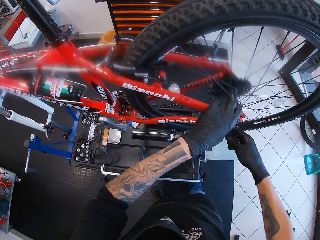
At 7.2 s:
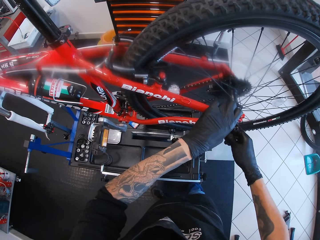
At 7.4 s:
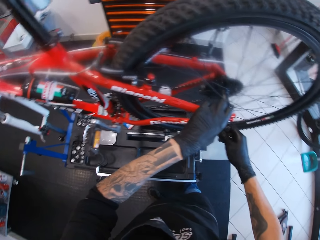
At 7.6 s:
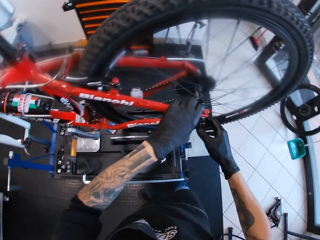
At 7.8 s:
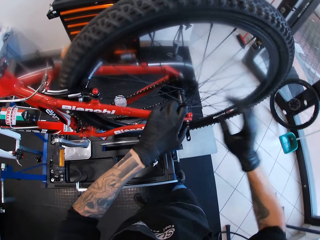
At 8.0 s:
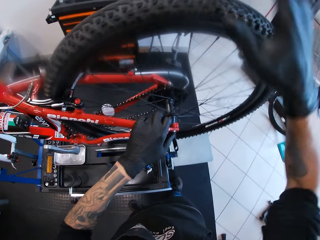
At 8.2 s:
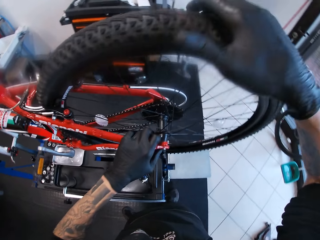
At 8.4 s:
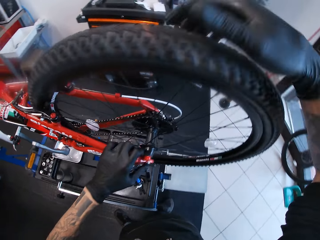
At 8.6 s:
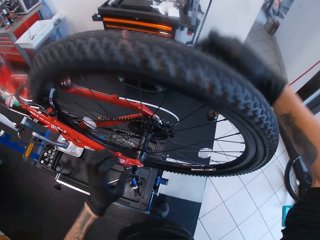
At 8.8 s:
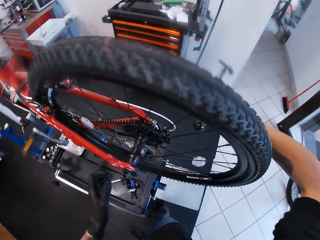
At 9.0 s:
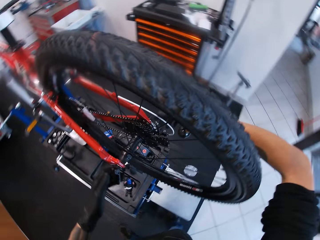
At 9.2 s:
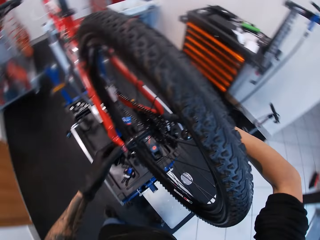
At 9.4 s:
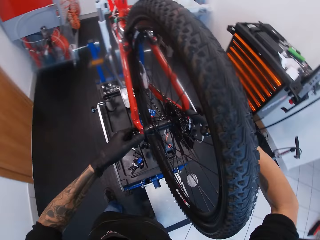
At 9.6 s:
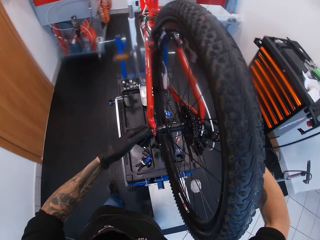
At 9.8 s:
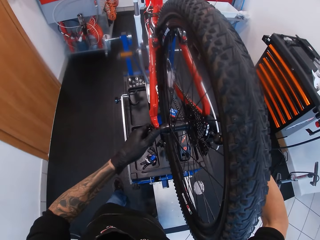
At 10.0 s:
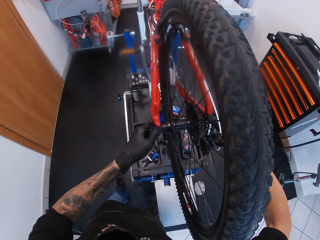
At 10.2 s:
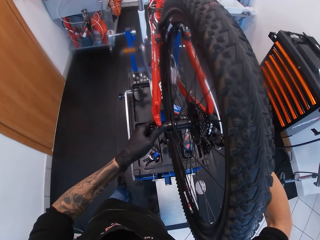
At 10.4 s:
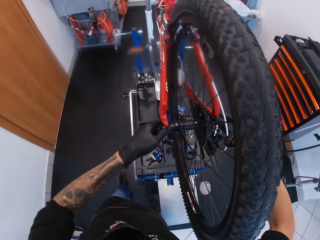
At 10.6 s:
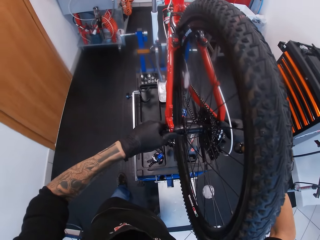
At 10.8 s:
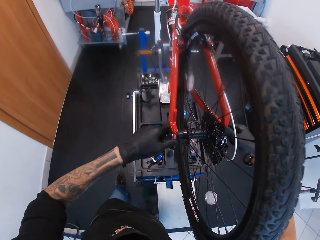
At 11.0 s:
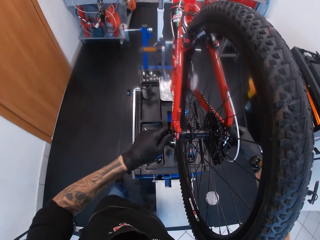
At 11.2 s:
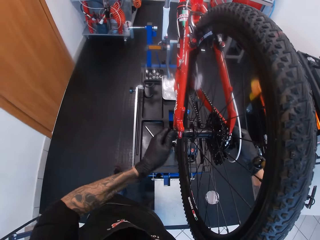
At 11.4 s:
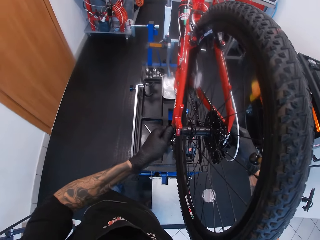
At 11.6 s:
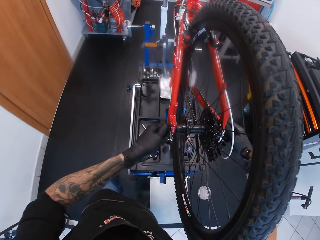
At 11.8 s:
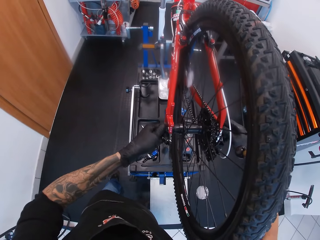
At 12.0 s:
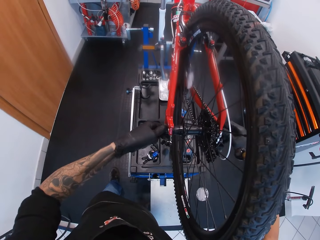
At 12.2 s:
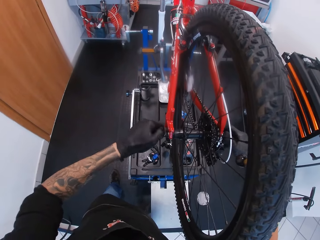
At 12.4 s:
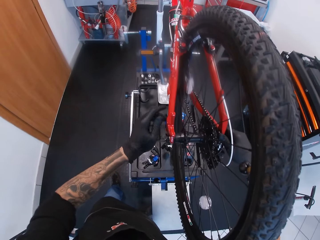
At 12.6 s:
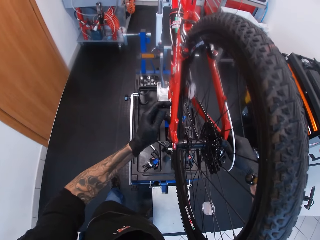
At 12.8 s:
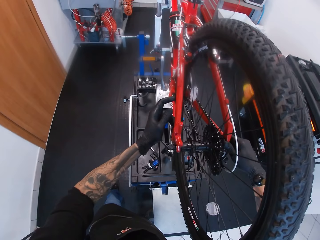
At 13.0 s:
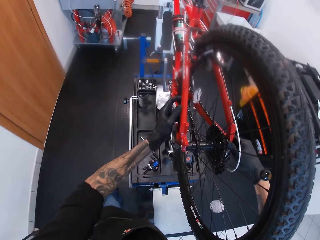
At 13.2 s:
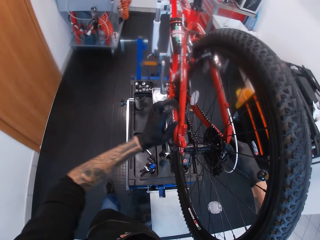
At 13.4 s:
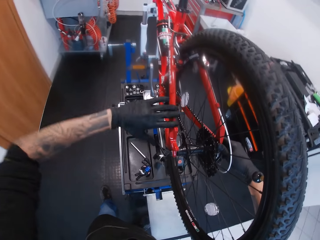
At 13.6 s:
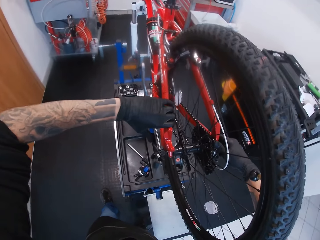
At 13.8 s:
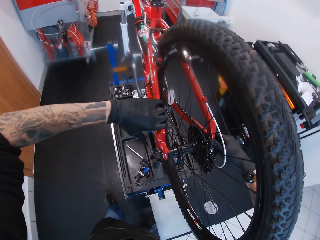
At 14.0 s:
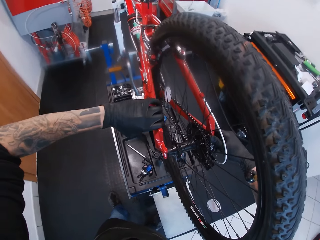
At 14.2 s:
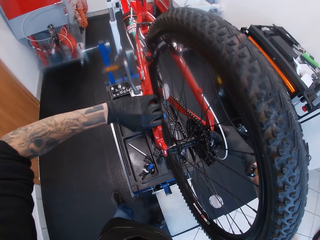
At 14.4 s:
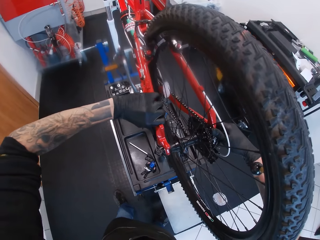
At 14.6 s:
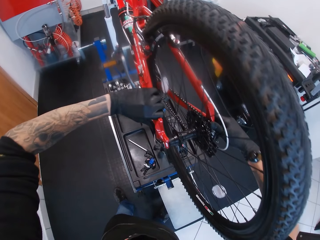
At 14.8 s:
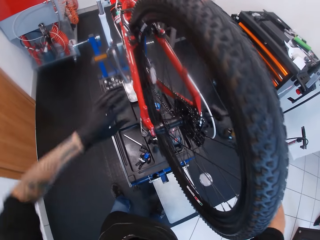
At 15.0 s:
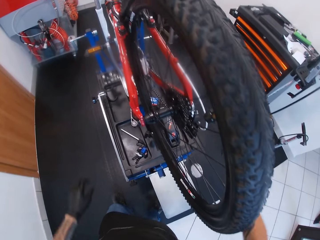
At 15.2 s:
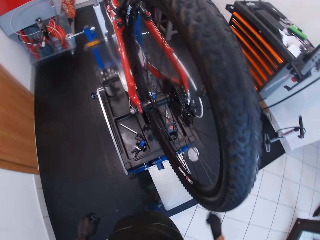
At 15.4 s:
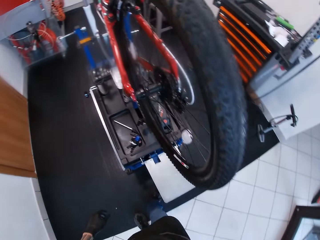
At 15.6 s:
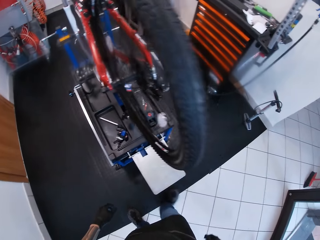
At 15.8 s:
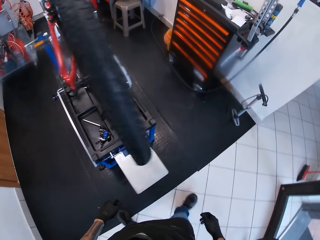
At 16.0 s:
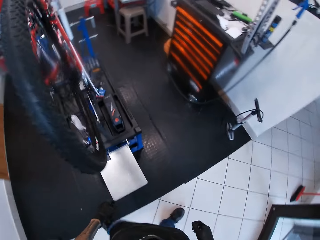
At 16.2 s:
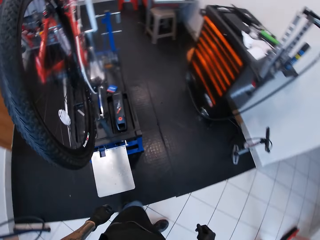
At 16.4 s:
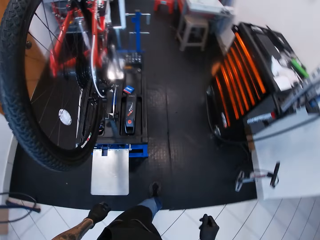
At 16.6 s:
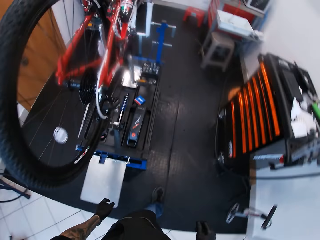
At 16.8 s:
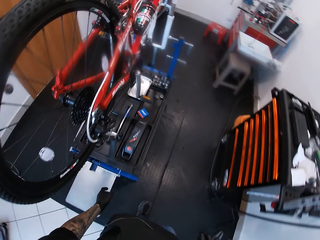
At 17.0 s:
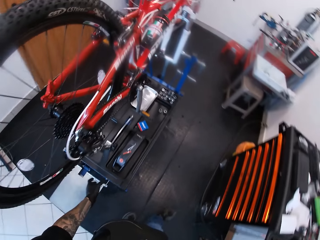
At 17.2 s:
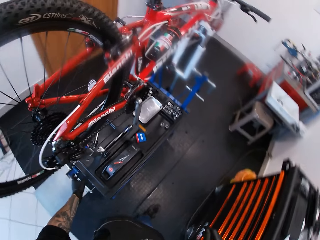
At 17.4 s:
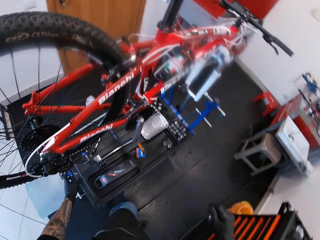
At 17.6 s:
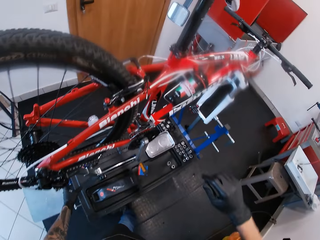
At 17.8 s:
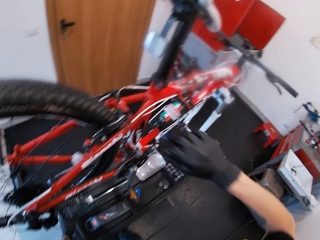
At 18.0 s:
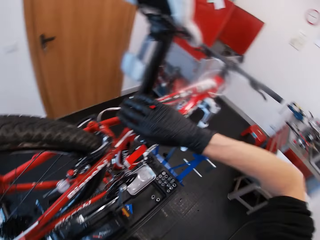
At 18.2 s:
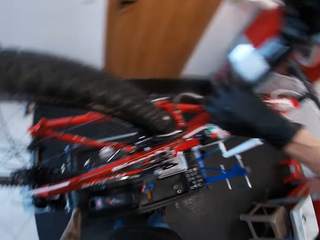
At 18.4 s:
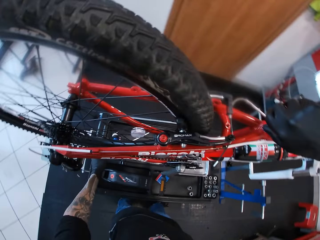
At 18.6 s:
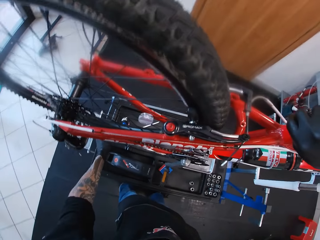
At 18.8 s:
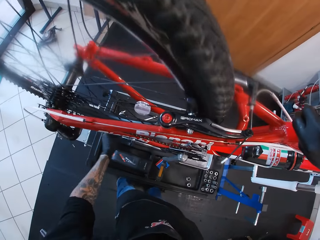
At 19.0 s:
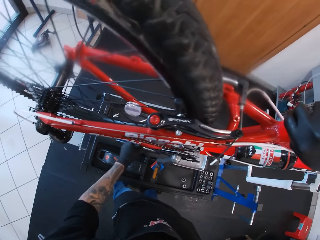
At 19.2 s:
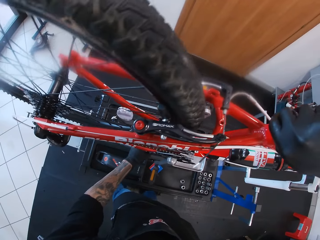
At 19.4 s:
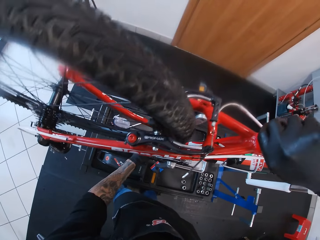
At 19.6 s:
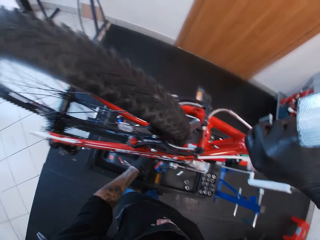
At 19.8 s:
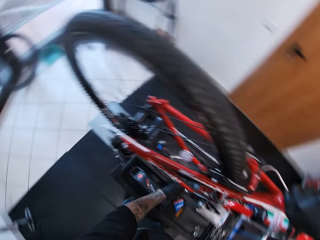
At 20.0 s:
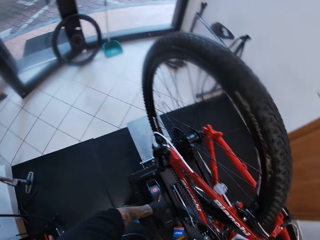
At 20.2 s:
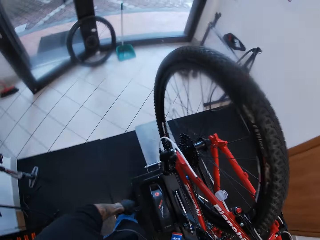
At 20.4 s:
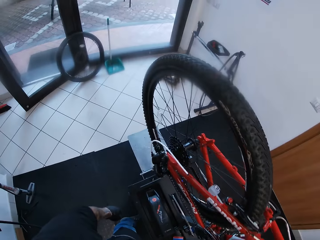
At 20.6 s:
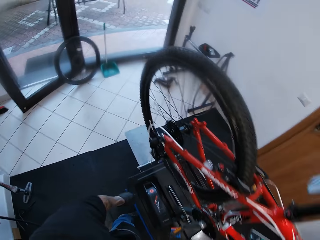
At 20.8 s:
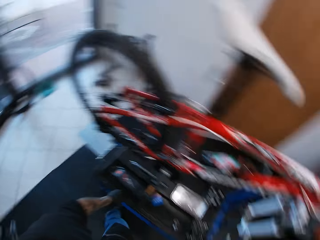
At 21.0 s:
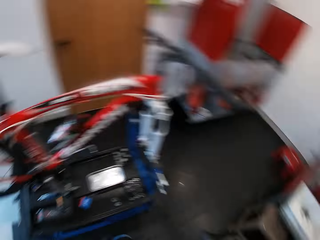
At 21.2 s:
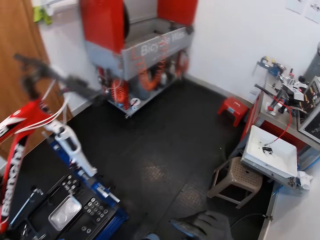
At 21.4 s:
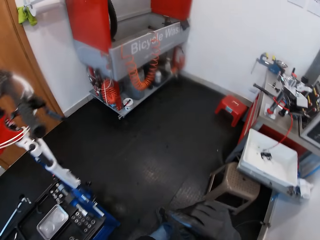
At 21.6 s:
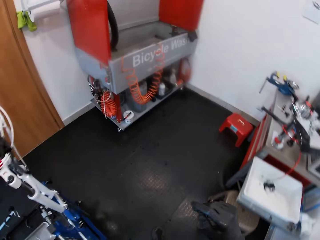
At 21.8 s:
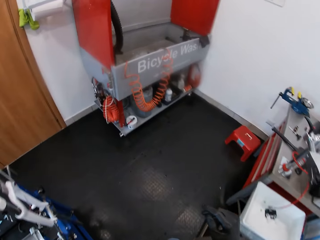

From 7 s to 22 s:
The camera wearer touches the bike tire and adjusts the bike tire. He tightens the rear derailleur with his left hand. He walks around the workshop. He touches the bike. He looks around.

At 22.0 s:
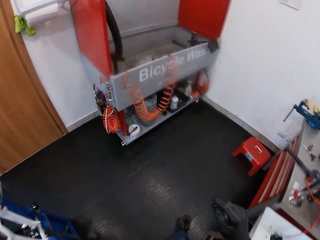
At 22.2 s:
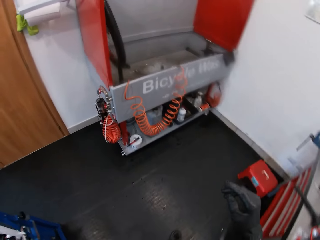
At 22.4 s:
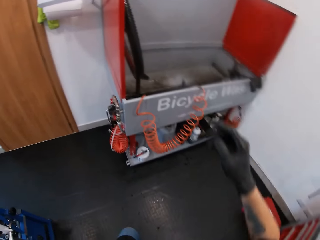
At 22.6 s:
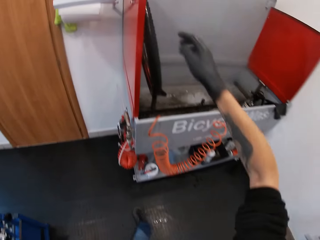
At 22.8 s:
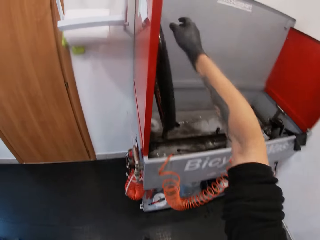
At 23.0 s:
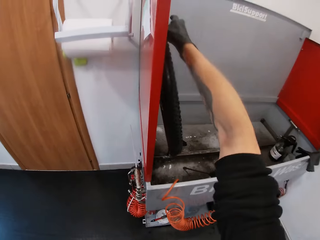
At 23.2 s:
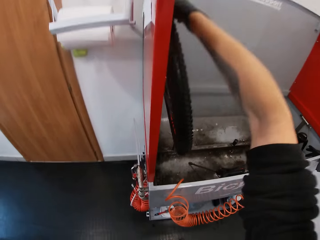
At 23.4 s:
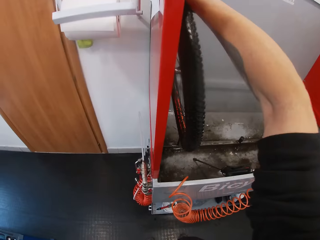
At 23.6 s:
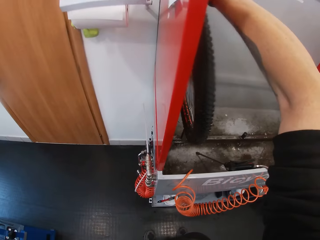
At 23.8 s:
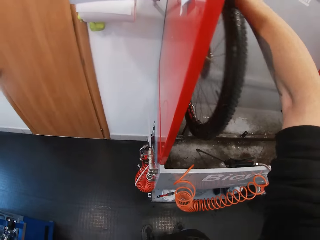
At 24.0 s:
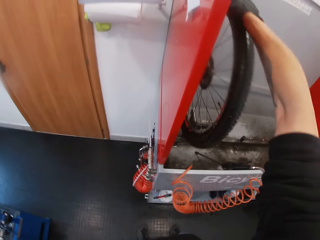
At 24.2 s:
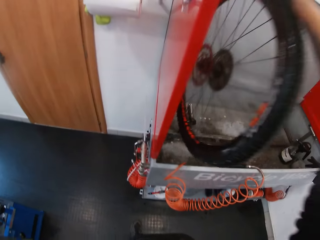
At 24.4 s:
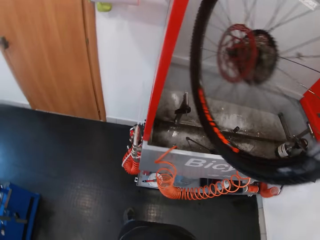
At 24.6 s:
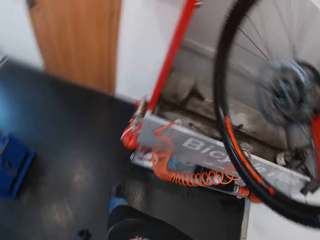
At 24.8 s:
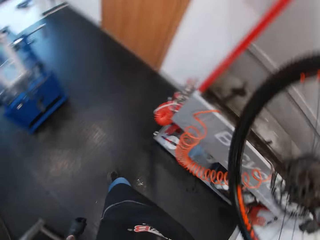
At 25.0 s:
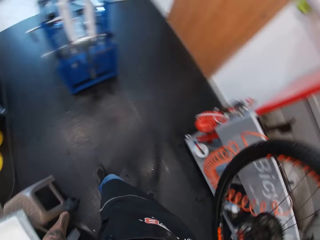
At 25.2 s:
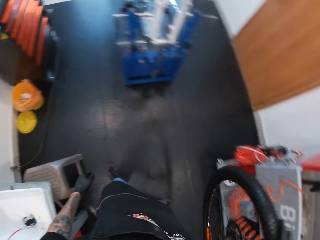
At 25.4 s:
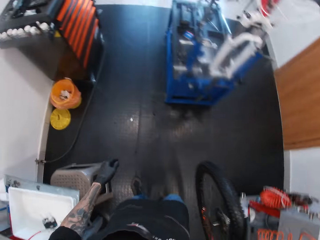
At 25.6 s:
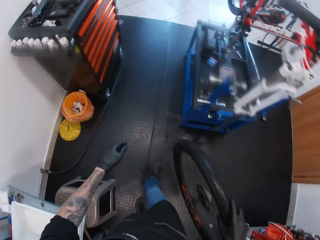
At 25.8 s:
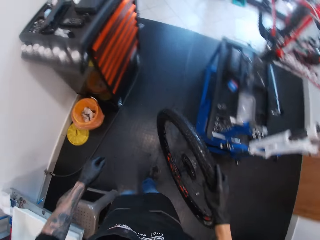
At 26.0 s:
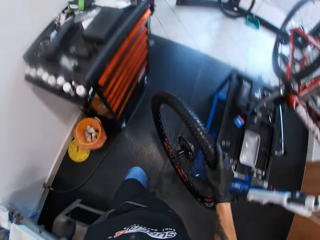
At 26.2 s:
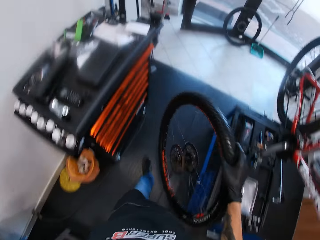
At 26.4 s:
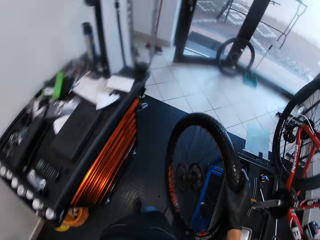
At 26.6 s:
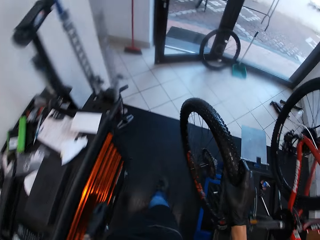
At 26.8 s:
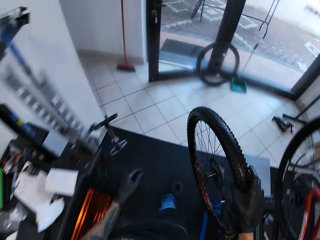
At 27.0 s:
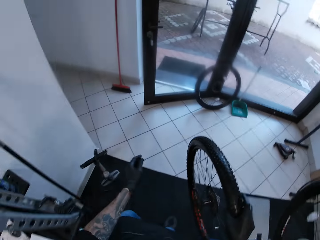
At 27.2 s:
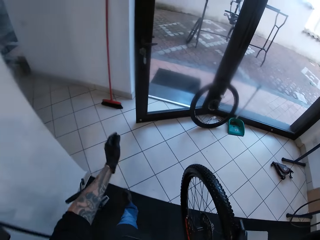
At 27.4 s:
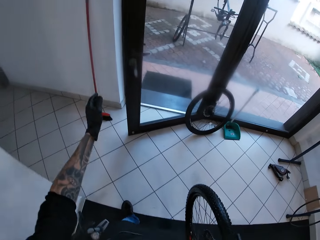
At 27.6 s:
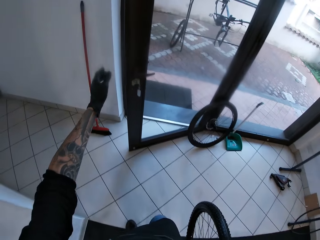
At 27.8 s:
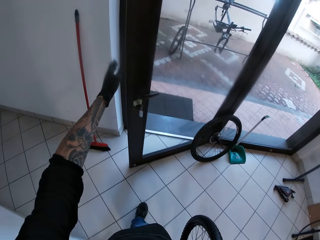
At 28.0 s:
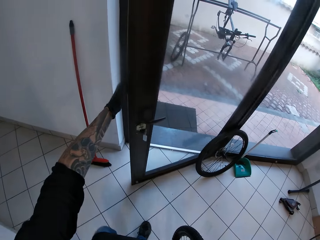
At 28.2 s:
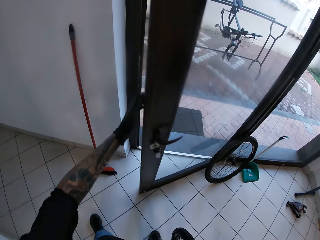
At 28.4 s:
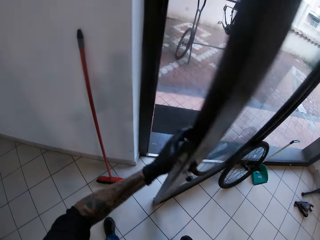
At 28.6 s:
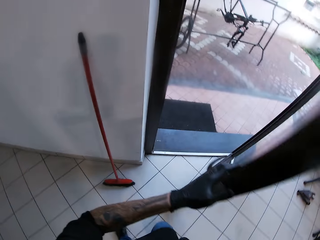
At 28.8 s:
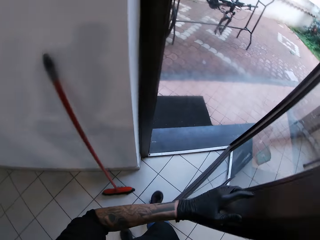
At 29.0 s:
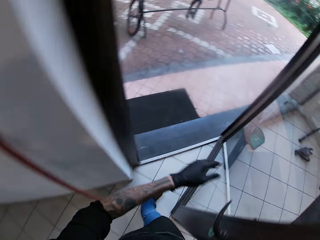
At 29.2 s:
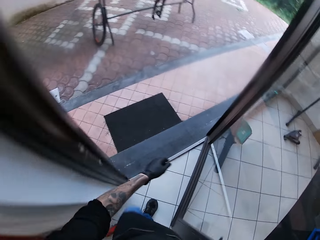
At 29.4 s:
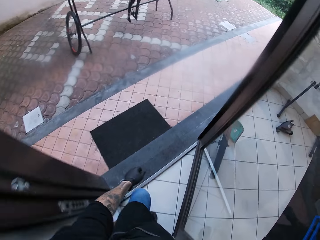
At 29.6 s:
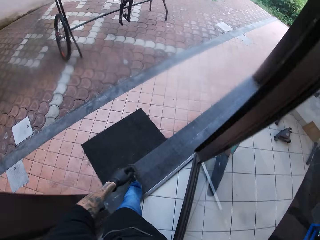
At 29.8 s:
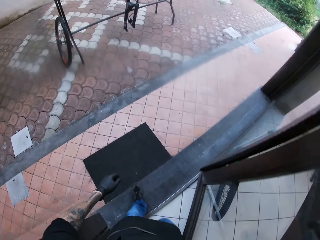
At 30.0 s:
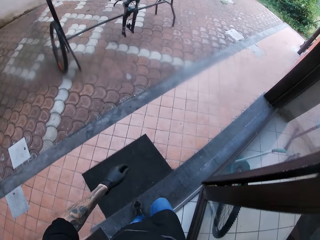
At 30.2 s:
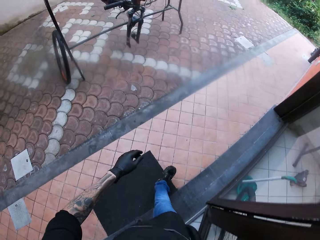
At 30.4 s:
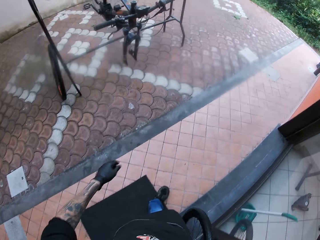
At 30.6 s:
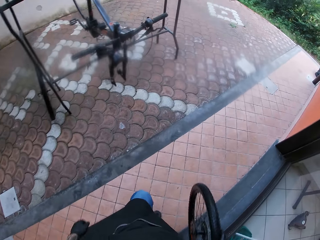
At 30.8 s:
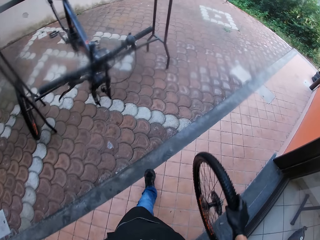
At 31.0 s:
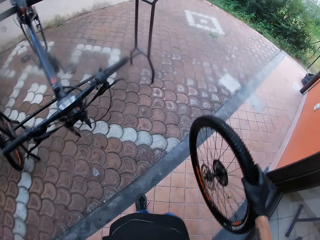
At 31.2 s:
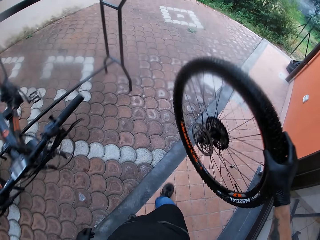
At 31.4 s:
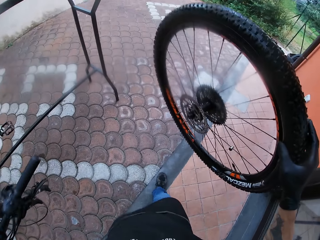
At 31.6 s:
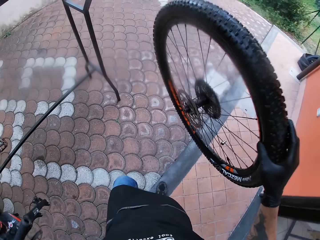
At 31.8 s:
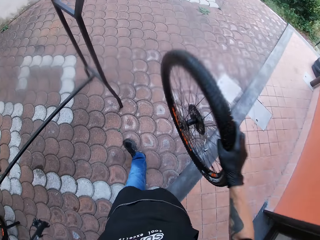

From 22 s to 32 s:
The camera wearer walks around the workshop. He picks up a tire from a bicycle wash tank with his right hand. He walks towards the workshop door. He opens the door with his left hand. He walks out of the workshop. He throws the tire on the floor.
